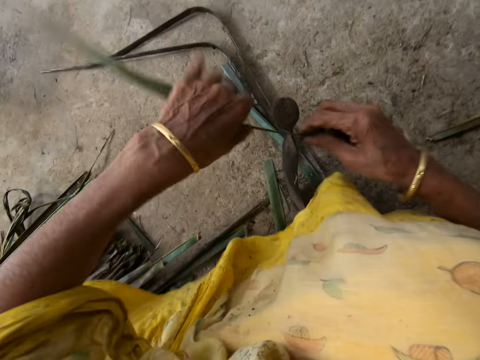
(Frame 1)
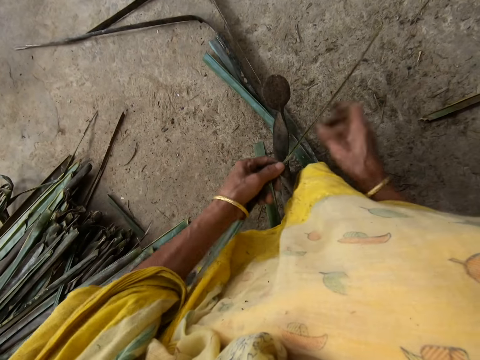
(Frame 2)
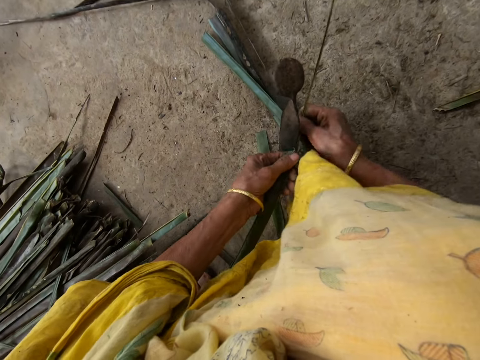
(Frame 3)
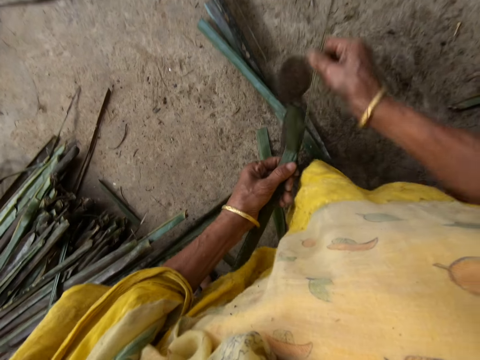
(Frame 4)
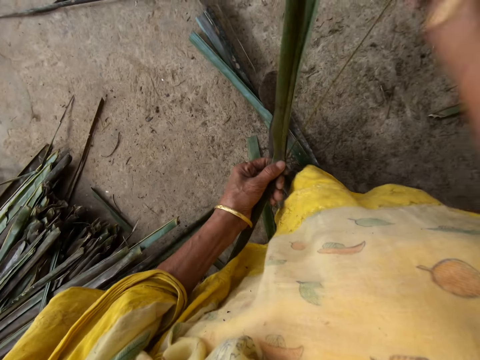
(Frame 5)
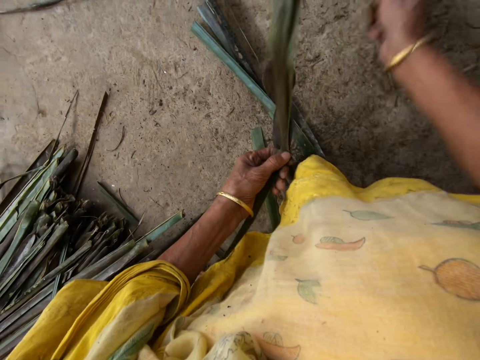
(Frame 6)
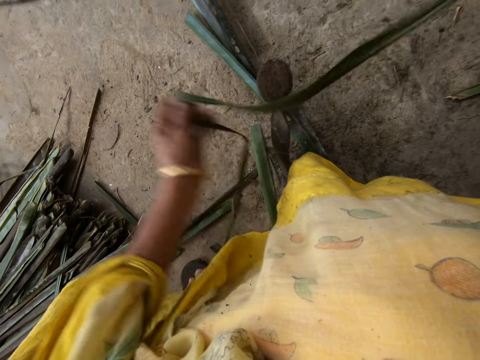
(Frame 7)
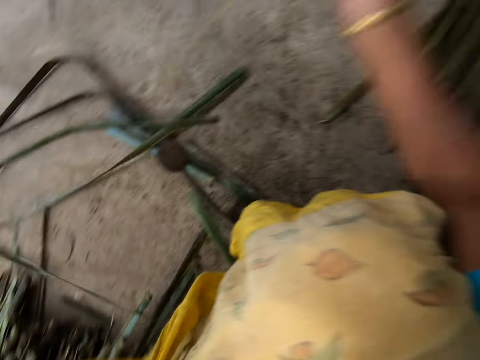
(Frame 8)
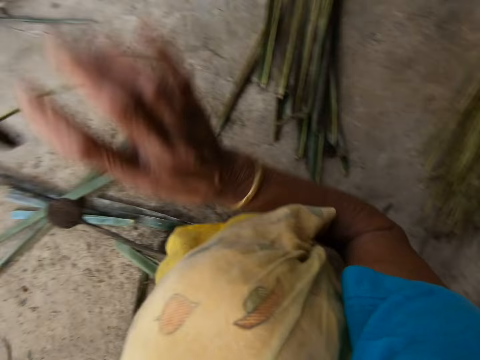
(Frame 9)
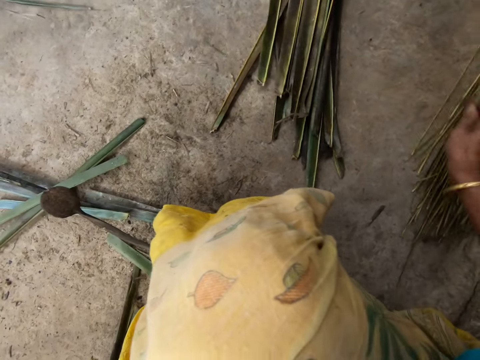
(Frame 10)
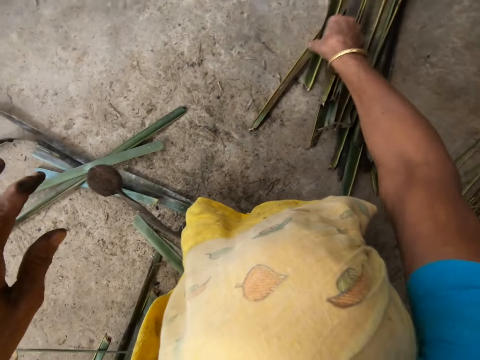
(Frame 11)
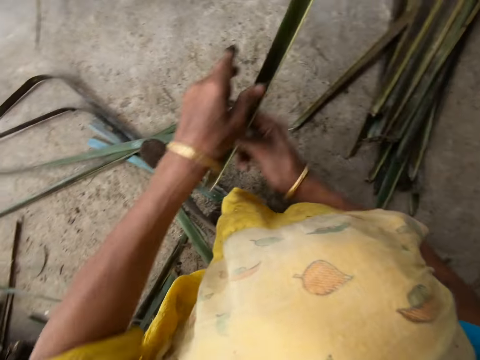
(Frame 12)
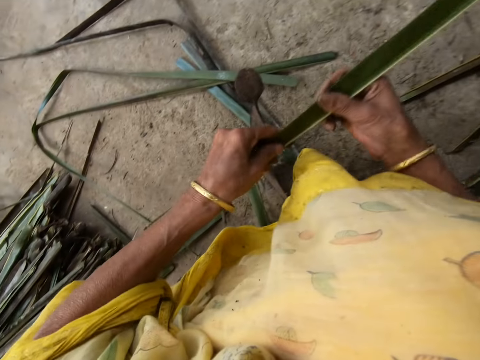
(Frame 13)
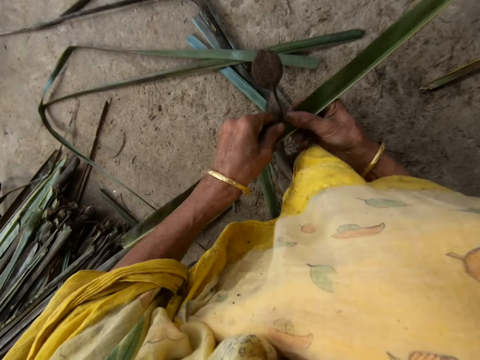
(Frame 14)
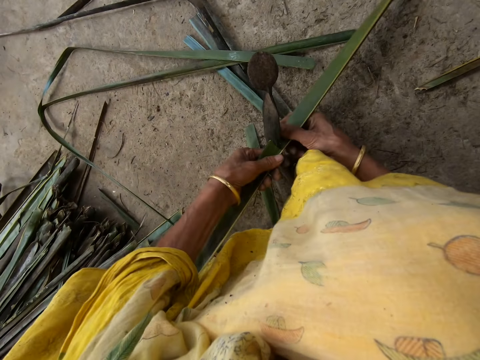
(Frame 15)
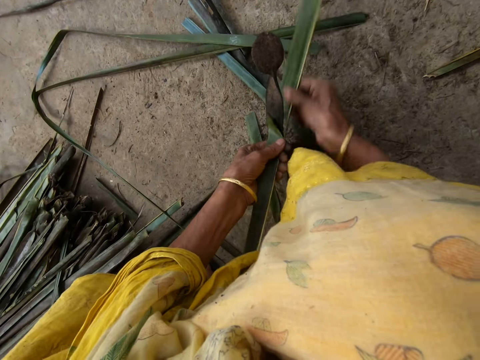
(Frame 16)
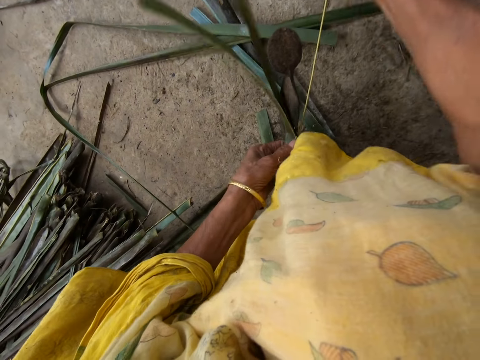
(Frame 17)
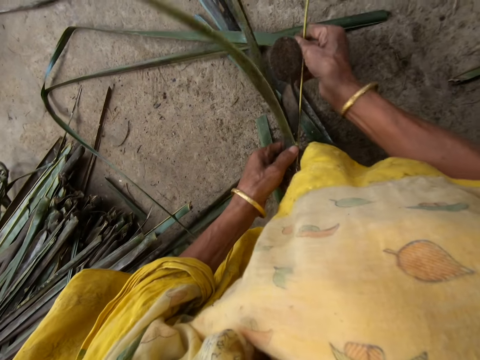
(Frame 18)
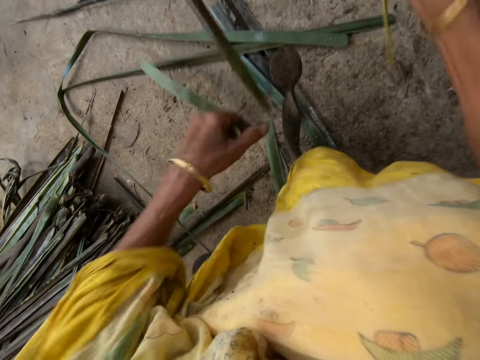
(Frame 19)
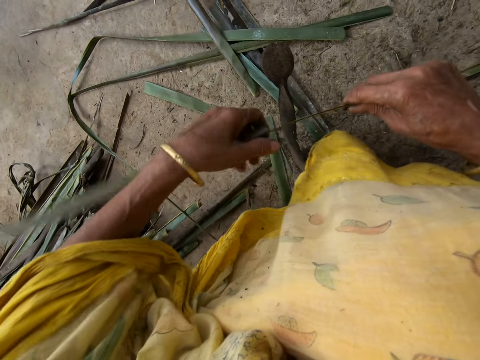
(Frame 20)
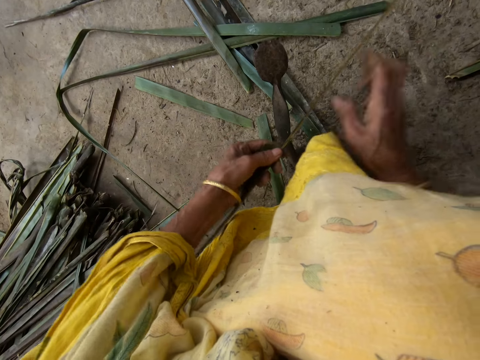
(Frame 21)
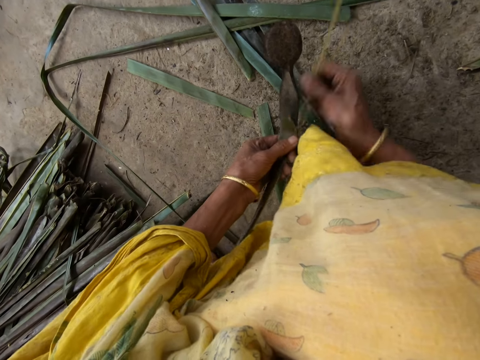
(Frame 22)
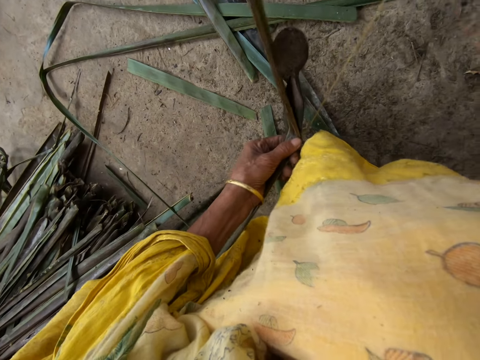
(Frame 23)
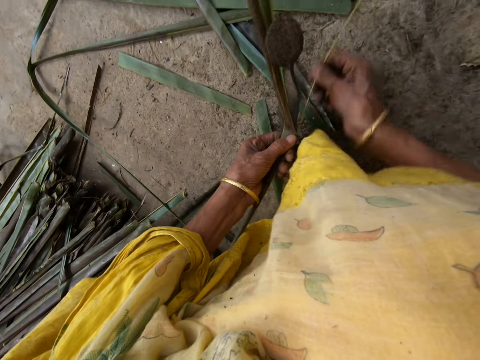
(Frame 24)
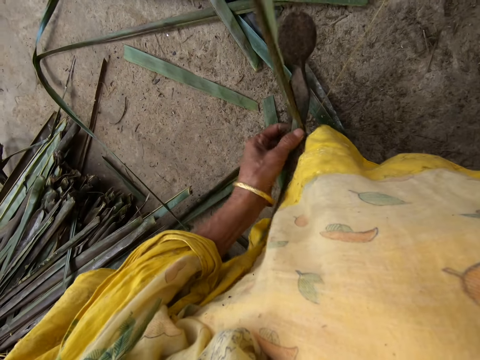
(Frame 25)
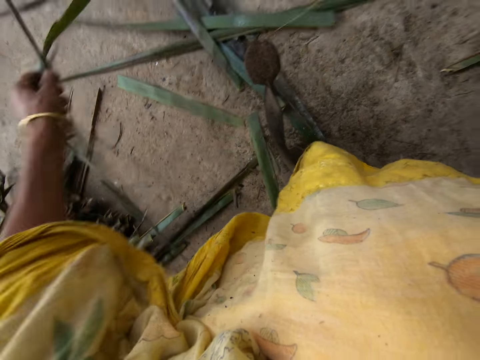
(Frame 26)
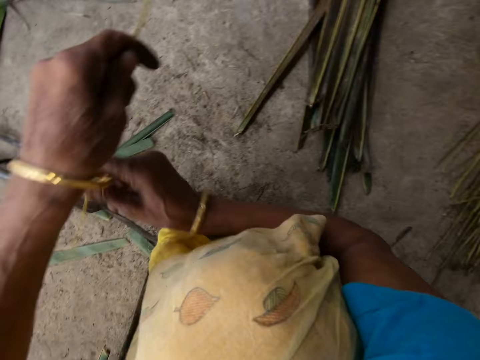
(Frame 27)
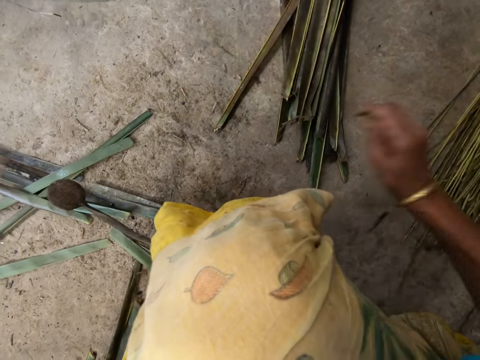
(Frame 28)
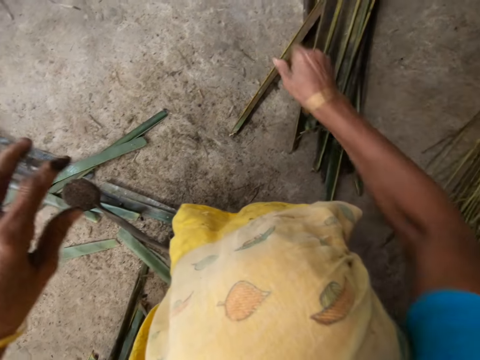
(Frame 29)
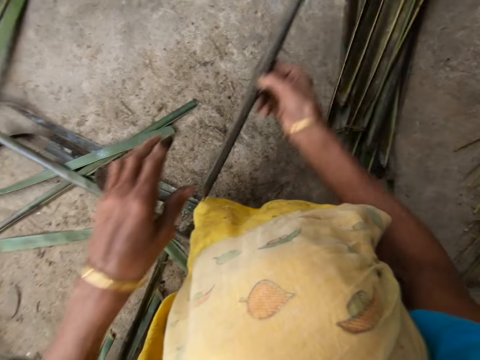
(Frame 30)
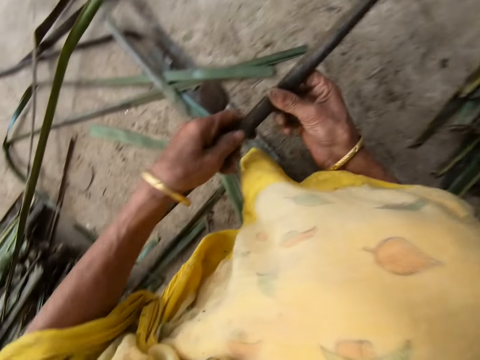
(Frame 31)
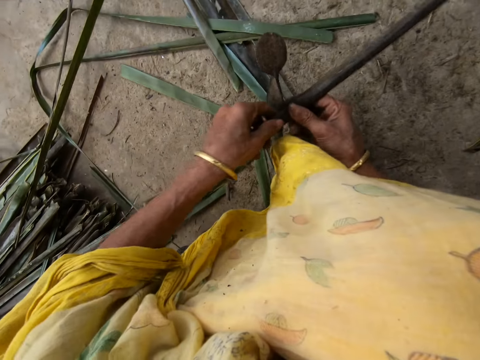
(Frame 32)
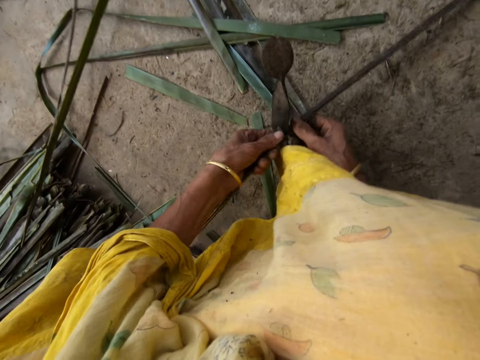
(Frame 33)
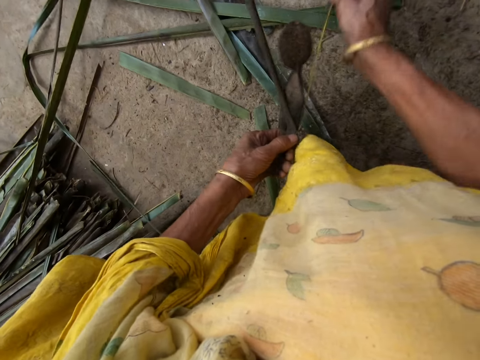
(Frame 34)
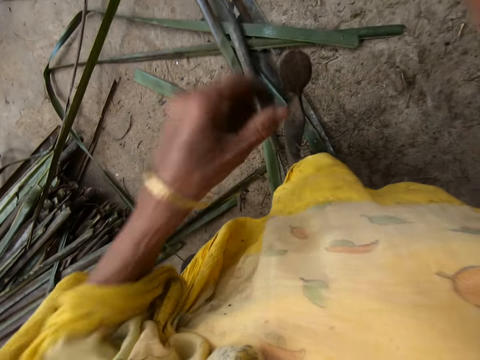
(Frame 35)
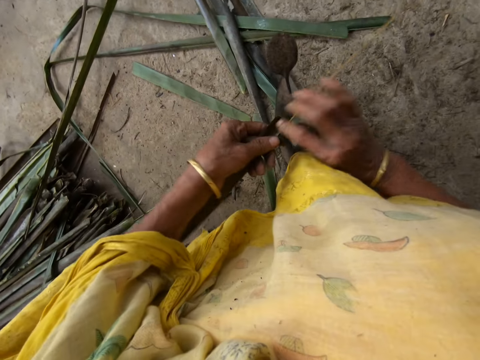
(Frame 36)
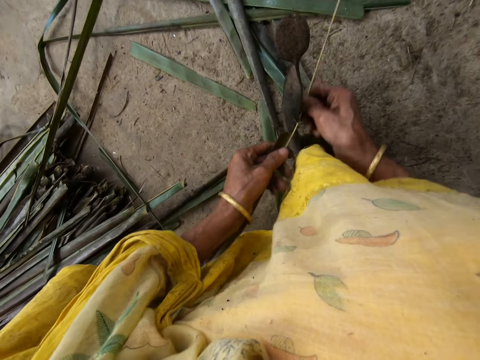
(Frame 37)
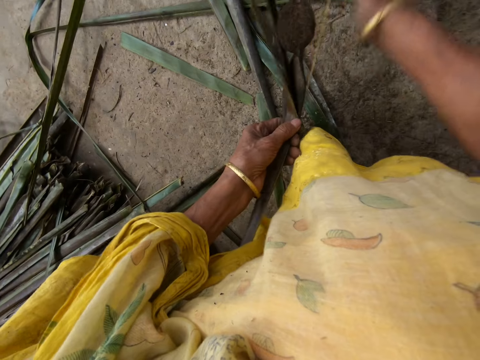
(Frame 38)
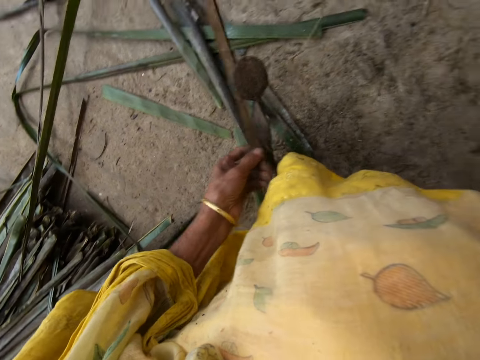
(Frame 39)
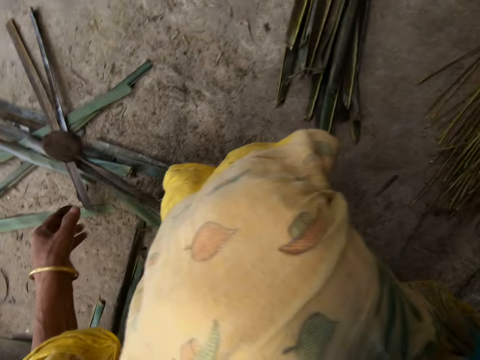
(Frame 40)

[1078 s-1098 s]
The camera wearer reaps coconut leaves off a midrib on a vegetable cutter. She pulls the coconut leaf midrib. She drops the midrib or stick on the floor with her right hand. She picks up a leaflet from the floor with her right hand. She reaps the coconut leaves off a midrib on the vegetable cutter. She pulls the coconut leaf midrib. She reaps the coconut leaves off a midrib on the vegetable cutter. She pulls the coconut leaf midrib. She drops the stick on the floor with her right hand. She picks up a leaflet from the floor with her right hand. She pulls the coconut leaf midrib. She reaps the coconut leaf off the midrib on the vegetable cutter. She pulls the midrib on the coconut leaf.

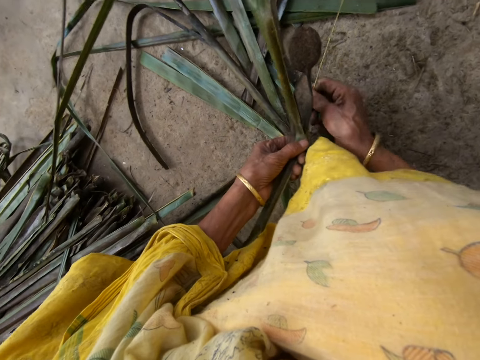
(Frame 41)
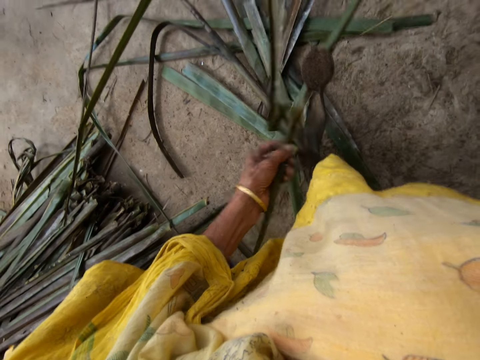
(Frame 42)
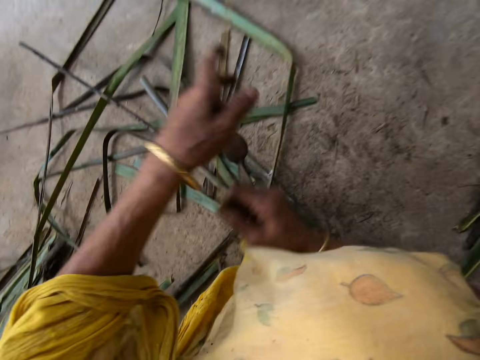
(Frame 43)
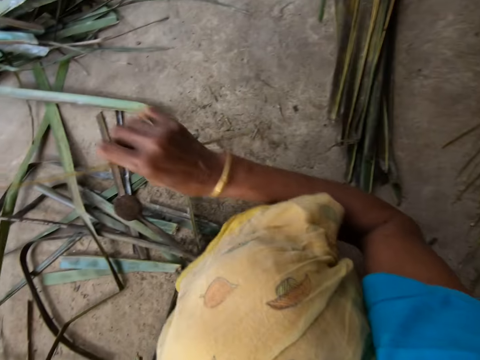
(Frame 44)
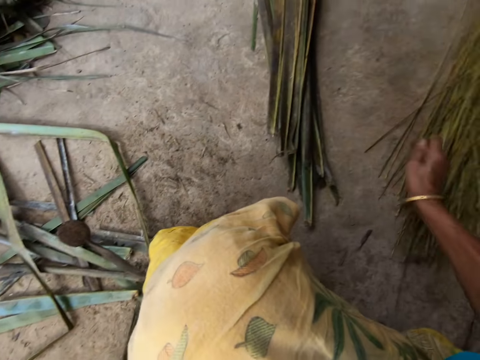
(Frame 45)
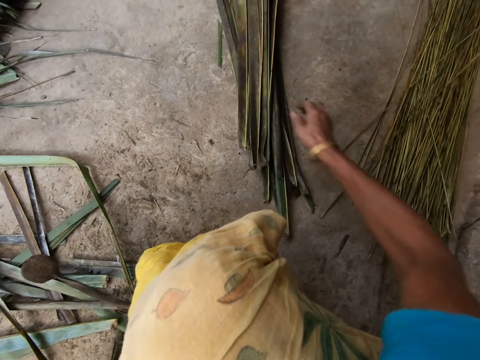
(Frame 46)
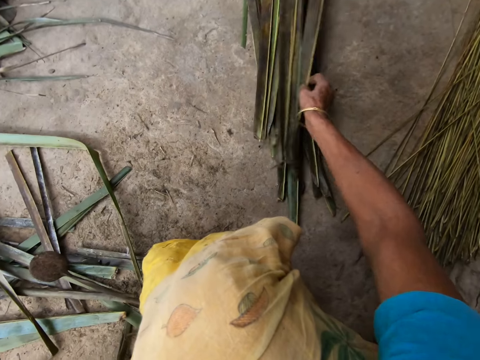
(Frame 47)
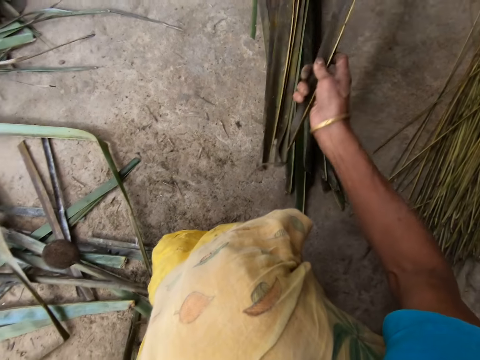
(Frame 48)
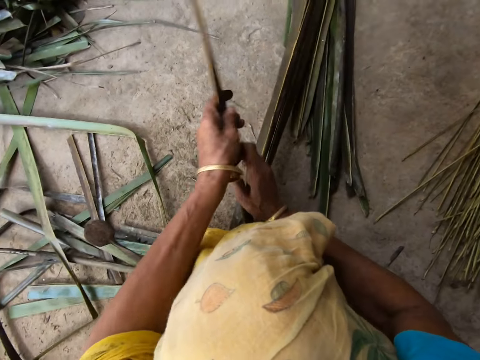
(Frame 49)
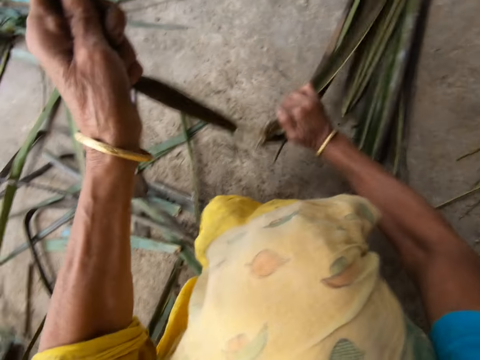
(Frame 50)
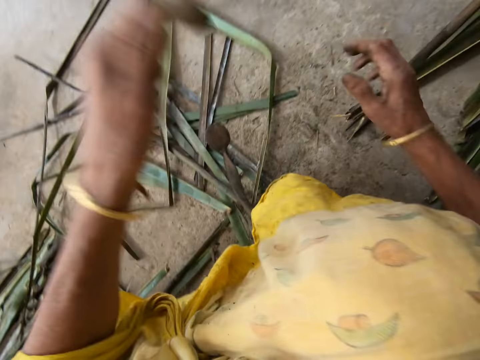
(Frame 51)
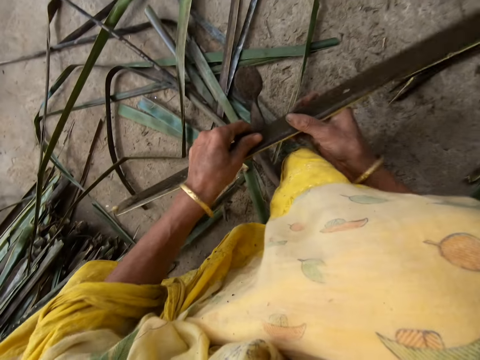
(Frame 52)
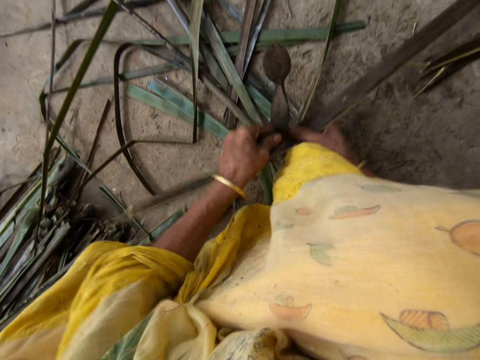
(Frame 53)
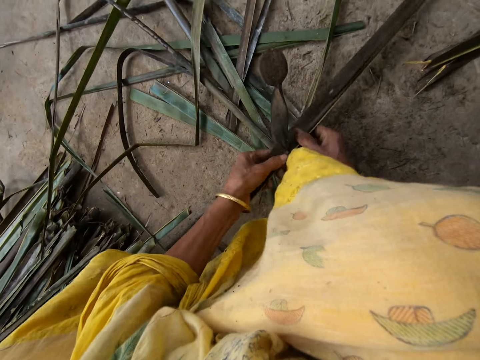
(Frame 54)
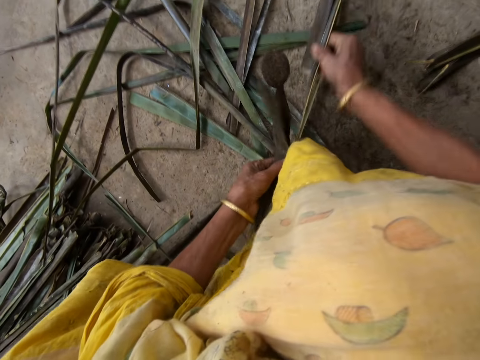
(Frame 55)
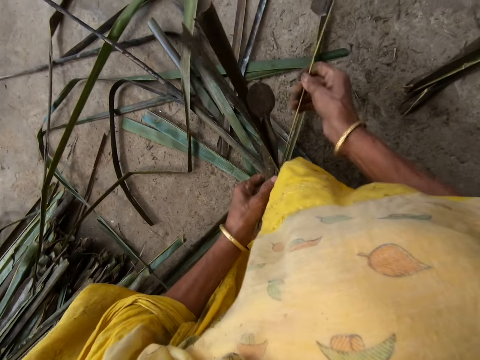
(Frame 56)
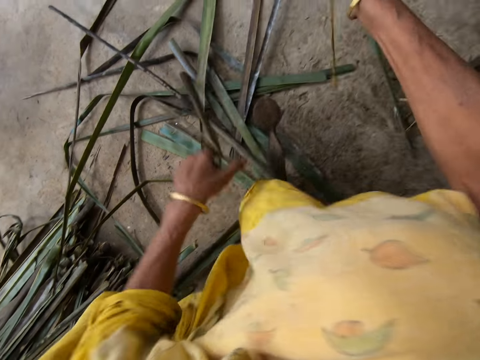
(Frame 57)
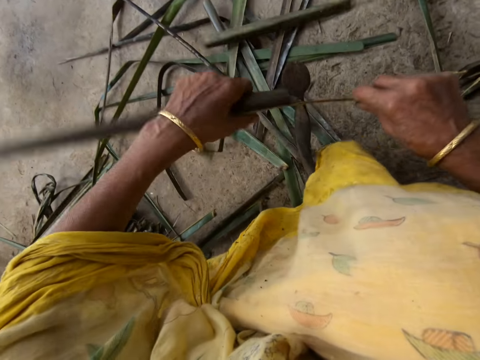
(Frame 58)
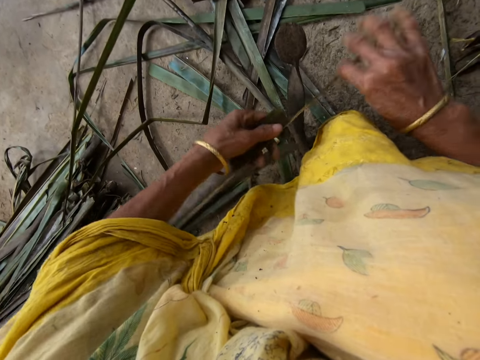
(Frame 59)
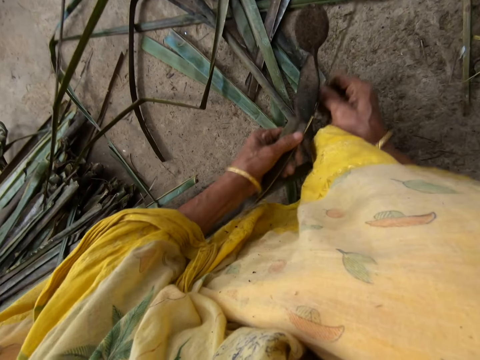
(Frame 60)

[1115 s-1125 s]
The camera wearer drops the stick or coconut leaf midrib on the floor with her right hand. She picks up a leaflet or coconut leaf from the floor with her right hand. She tears the coconut leaves apart. She reaps the coconut leaf off the midrib on the vegetable cutter or sharp edge iron rod on the floor. She pulls the midrib on the coconut leaf. She reaps the coconut leaf off the midrib on the vegetable cutter.
